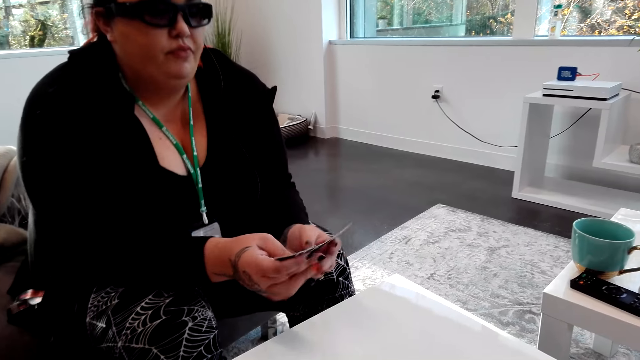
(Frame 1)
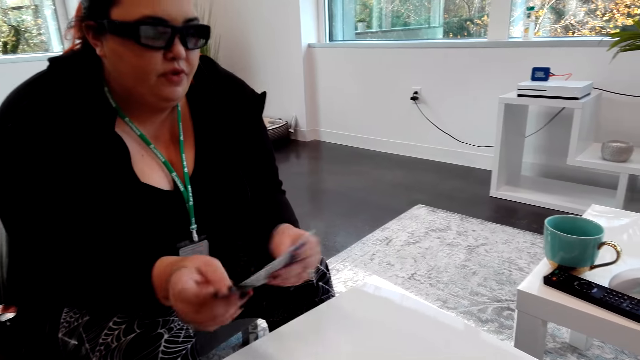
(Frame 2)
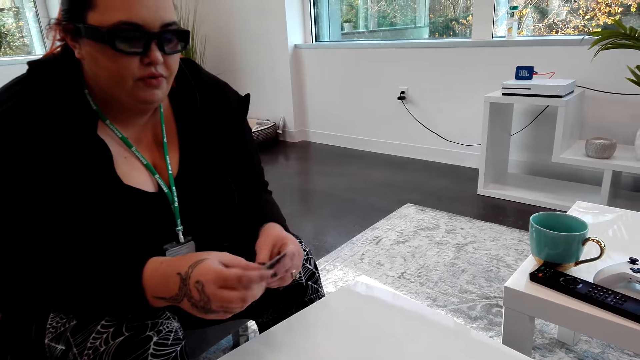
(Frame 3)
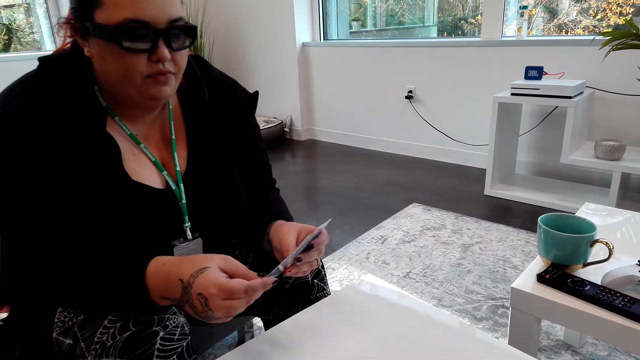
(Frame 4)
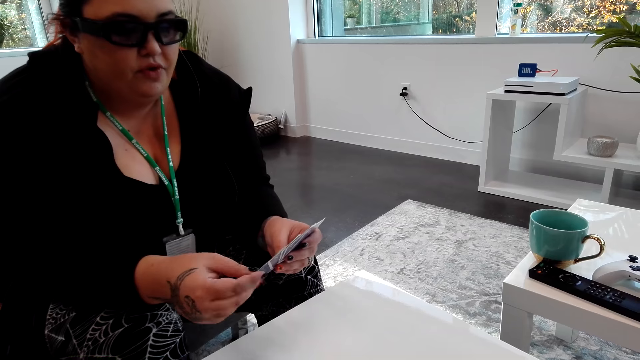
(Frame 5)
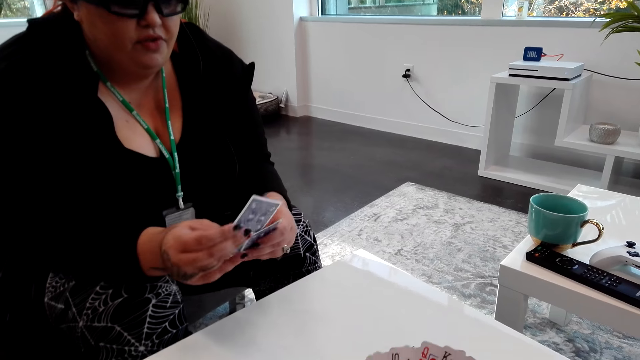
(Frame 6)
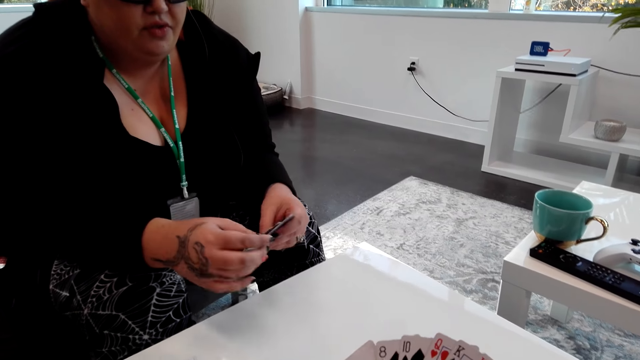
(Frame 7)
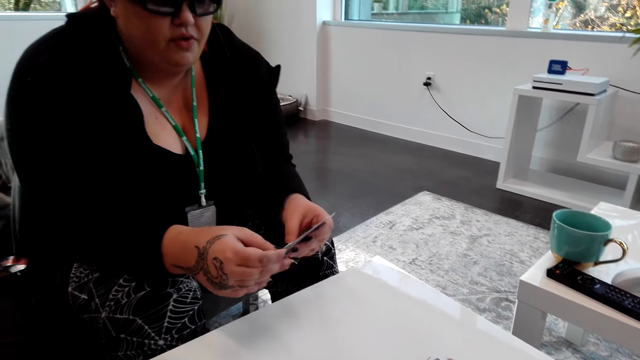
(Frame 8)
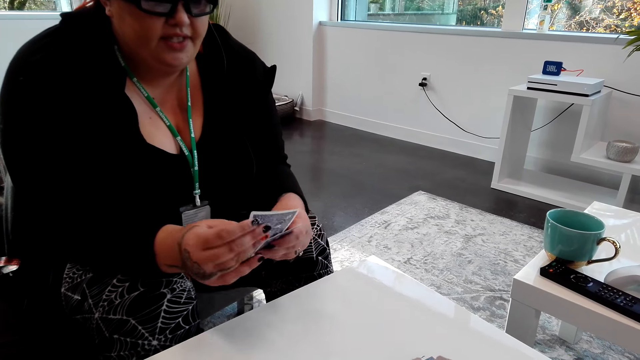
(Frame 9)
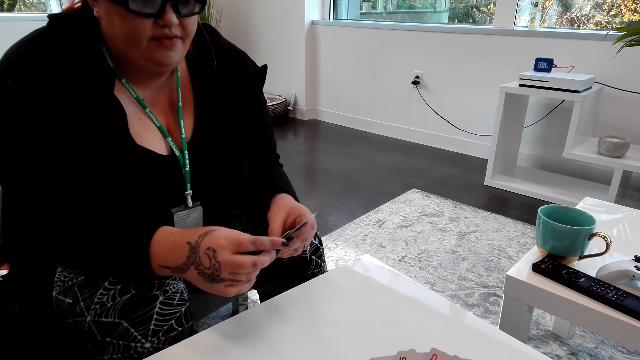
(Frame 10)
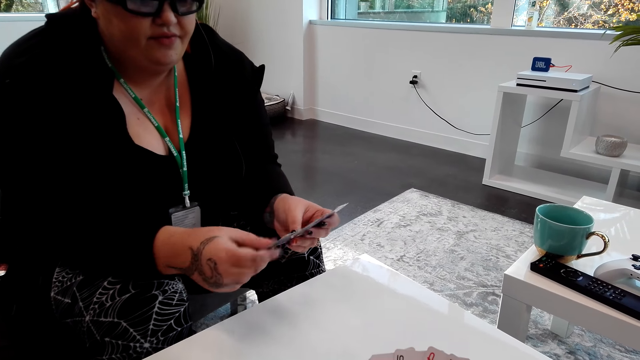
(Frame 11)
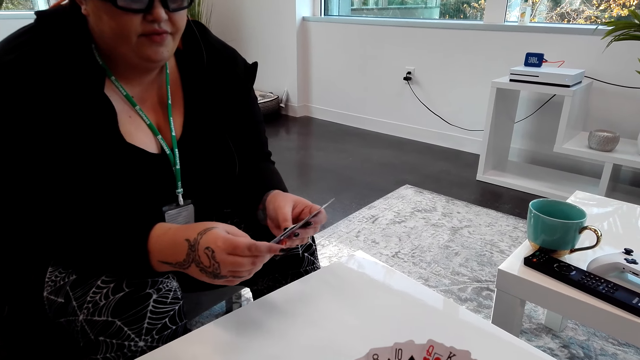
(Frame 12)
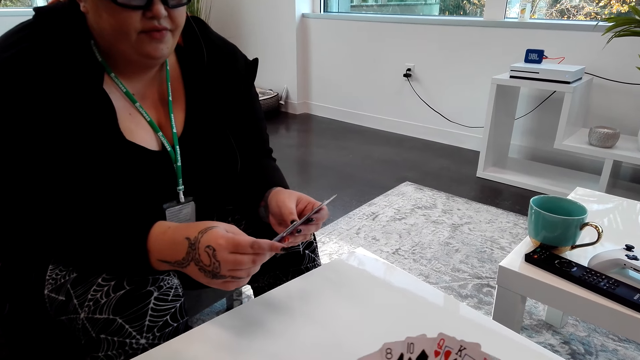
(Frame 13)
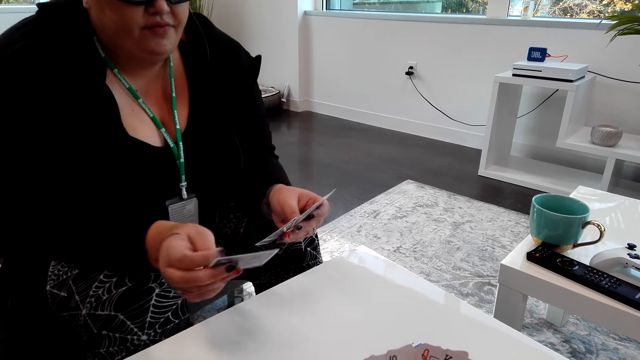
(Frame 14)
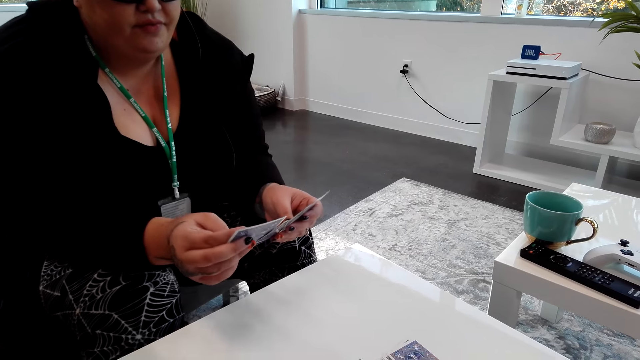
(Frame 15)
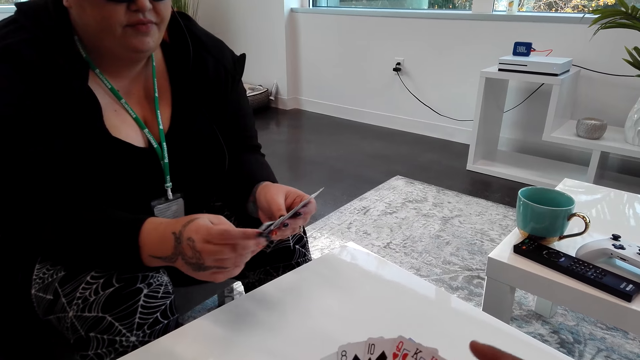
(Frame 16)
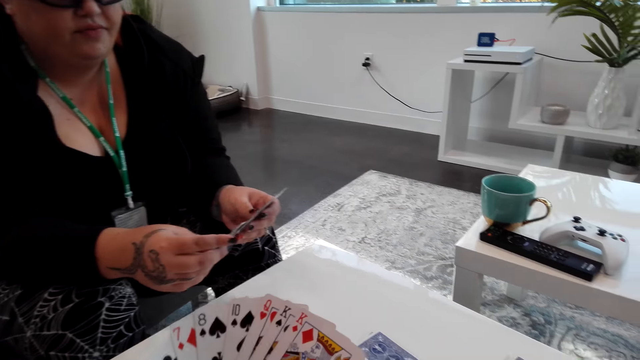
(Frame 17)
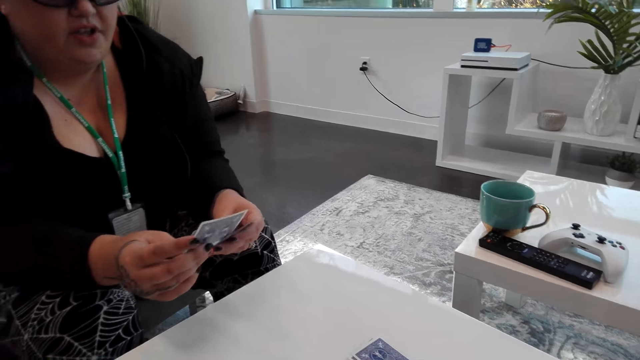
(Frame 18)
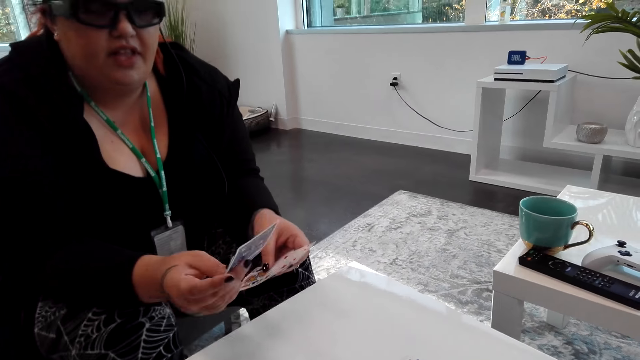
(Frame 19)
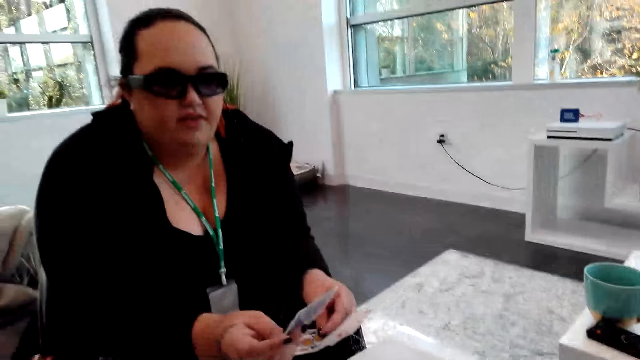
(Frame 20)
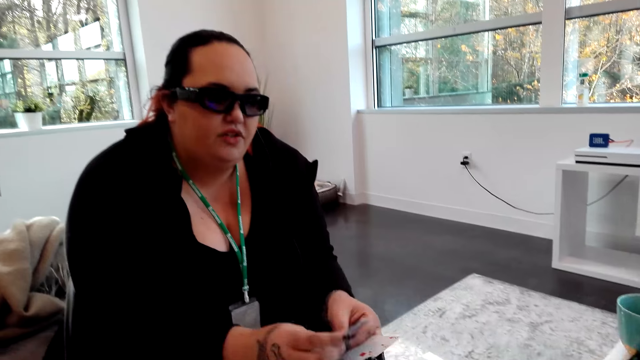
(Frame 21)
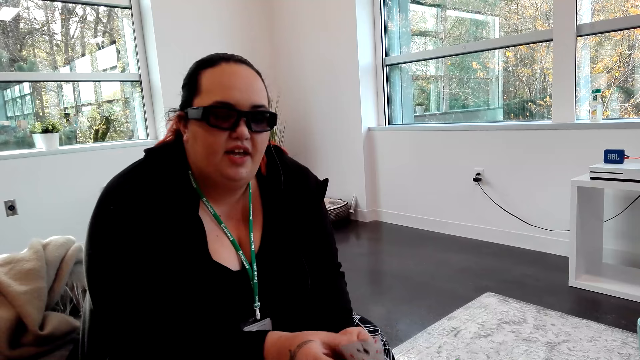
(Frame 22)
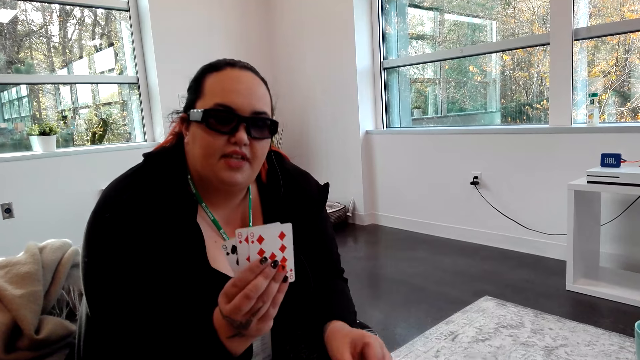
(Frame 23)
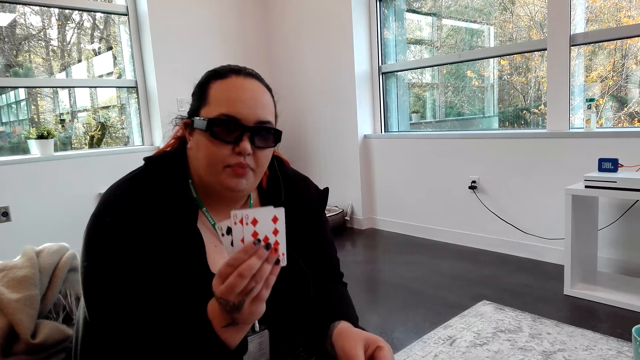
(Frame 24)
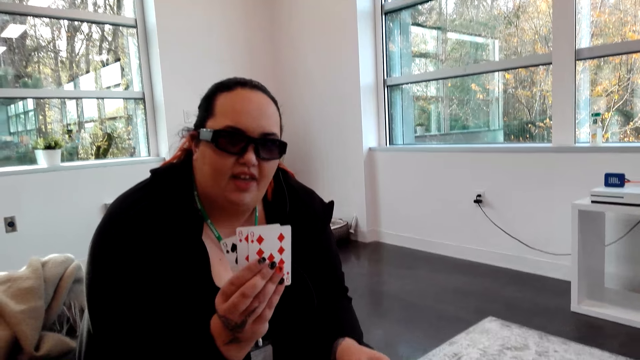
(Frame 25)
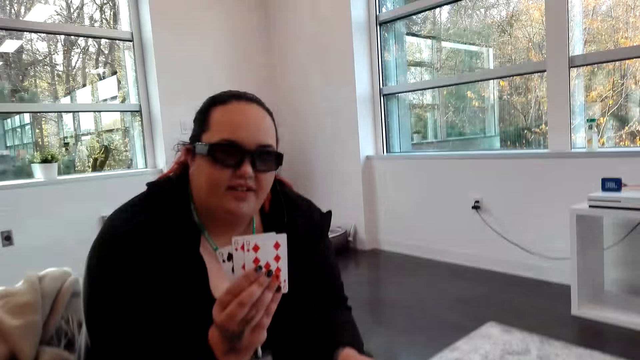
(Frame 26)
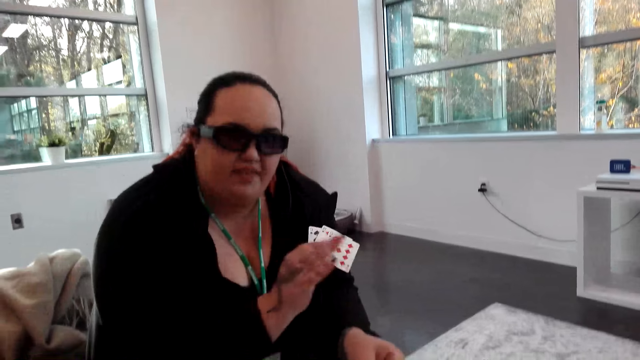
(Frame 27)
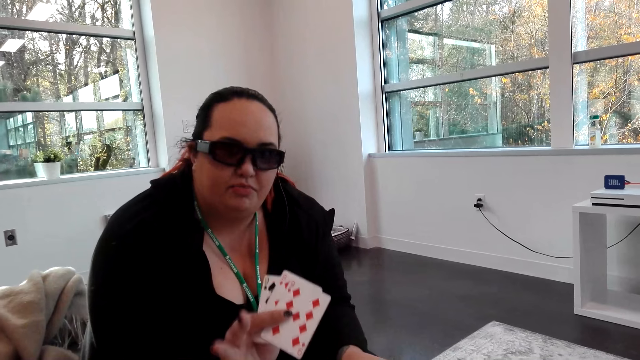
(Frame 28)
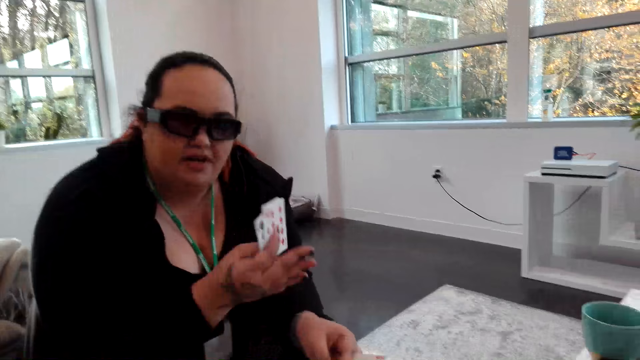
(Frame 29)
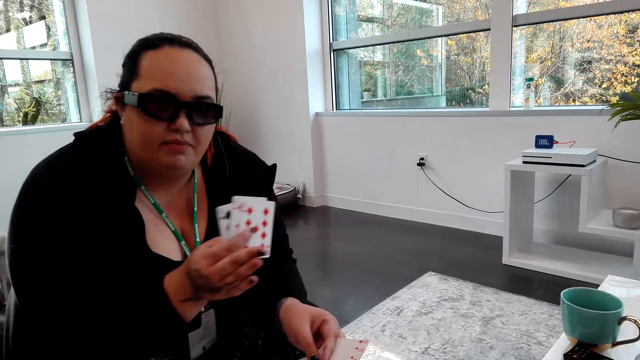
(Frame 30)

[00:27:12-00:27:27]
A woman arranges cards. The woman arranges the cards again. The camera wearer arranges the cards. They play the Crazy Eights game with the woman. The woman dialogs with the camera wearer. The woman lifts the cards.

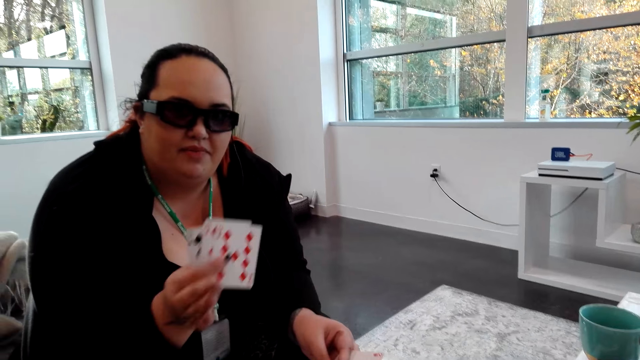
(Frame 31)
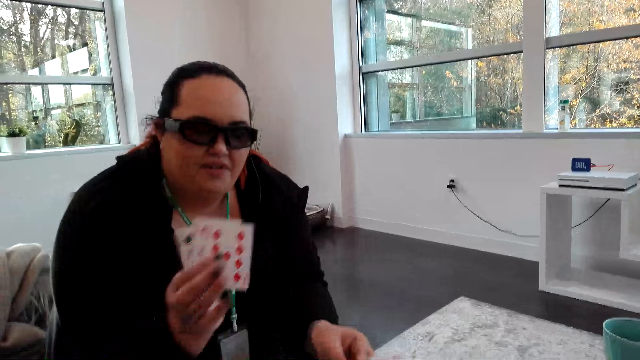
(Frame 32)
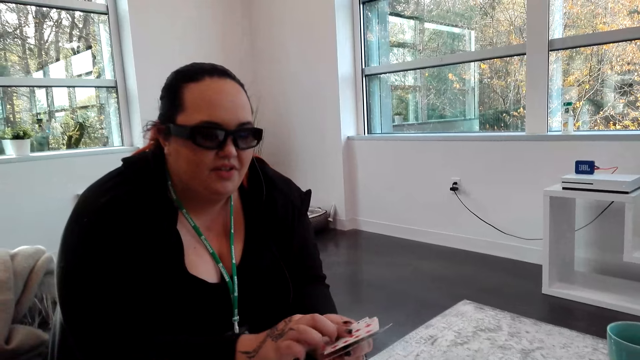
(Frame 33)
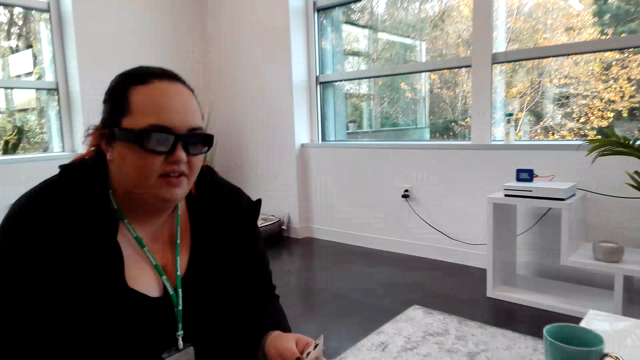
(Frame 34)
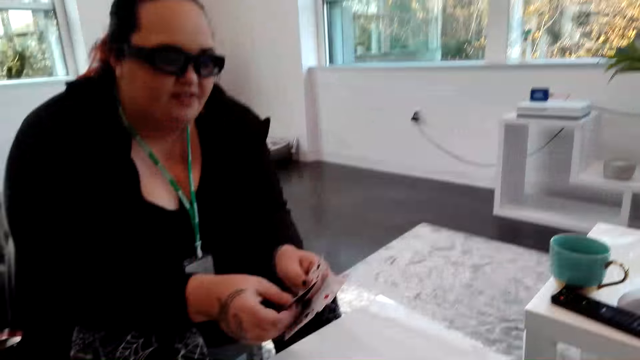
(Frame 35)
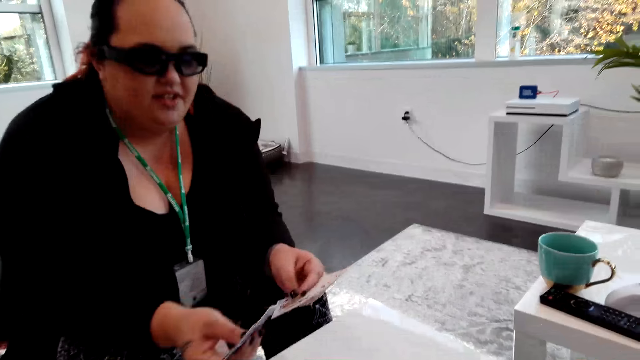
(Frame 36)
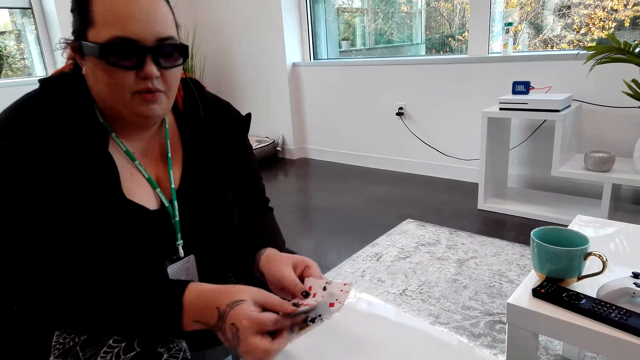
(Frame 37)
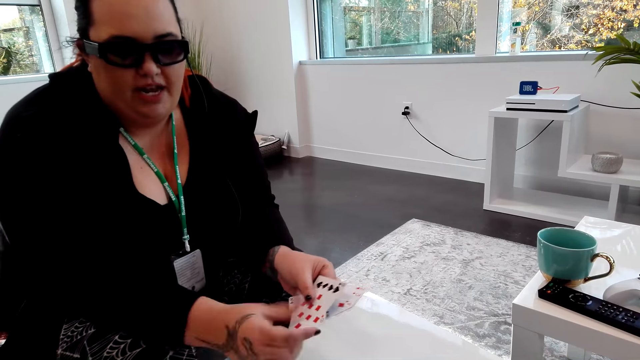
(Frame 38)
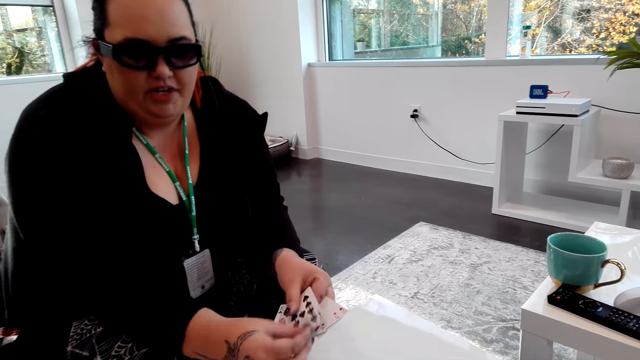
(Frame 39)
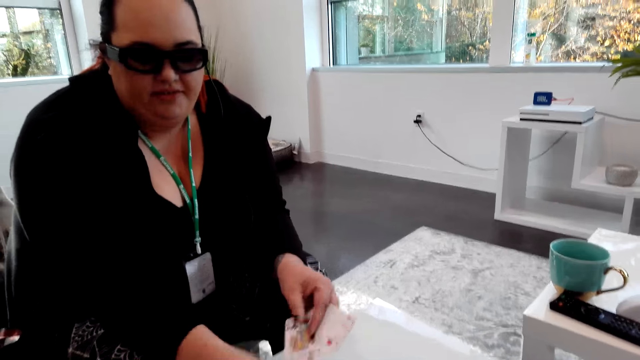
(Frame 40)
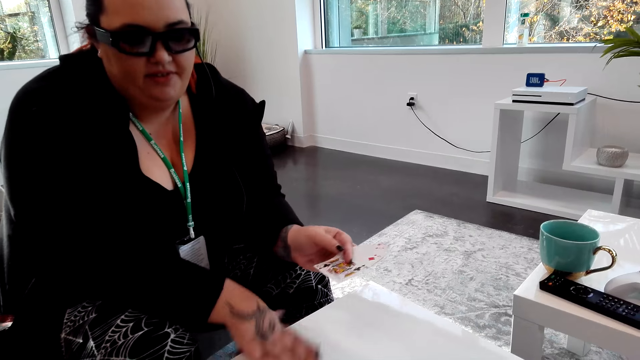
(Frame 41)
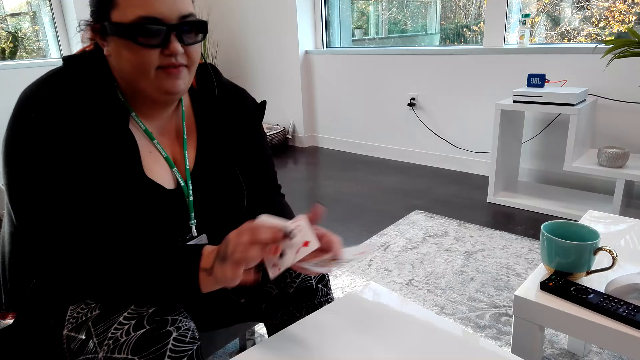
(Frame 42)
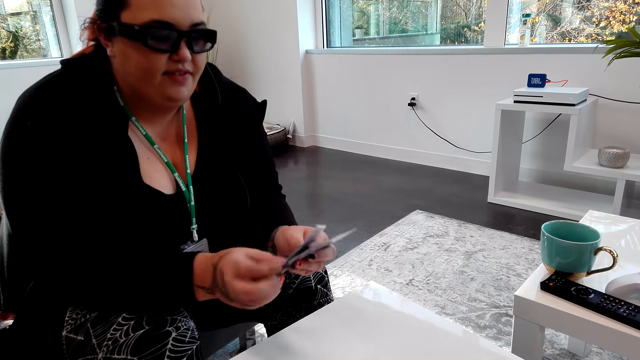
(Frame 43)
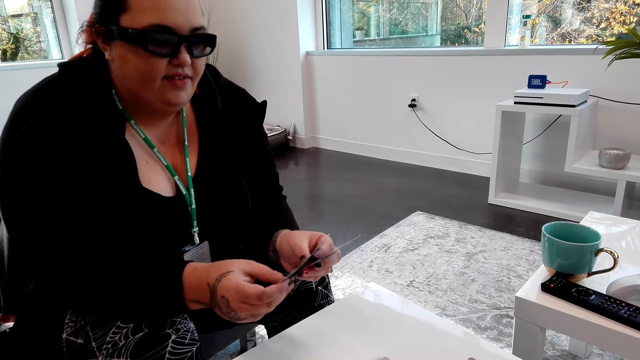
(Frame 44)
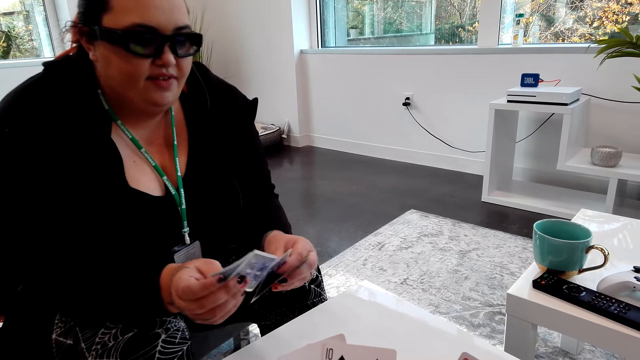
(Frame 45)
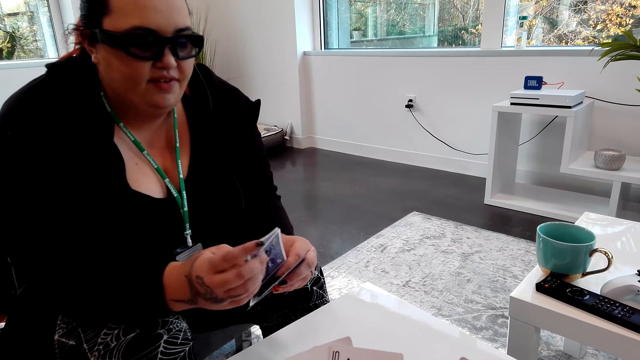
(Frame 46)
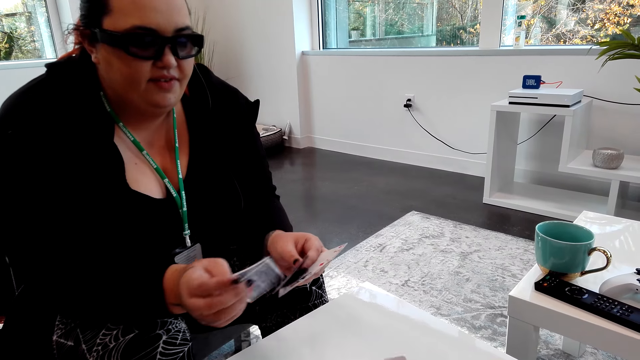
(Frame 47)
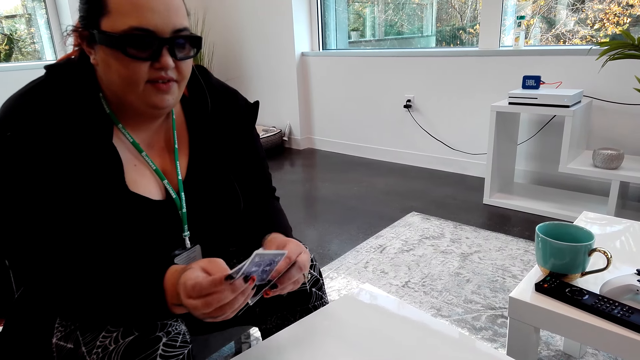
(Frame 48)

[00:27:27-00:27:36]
A woman places the cards on the table. The woman picks the cards. The woman arranges the cards.
